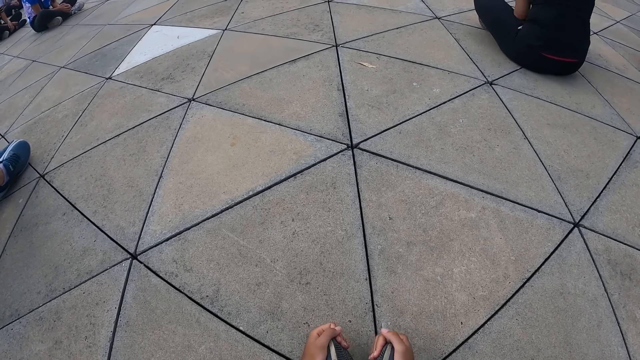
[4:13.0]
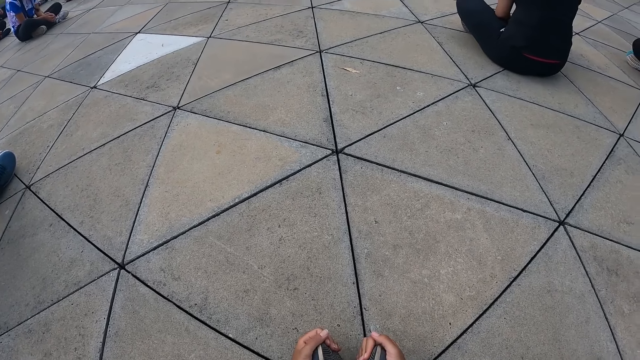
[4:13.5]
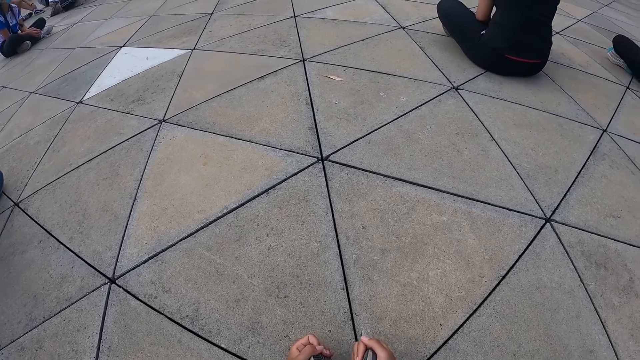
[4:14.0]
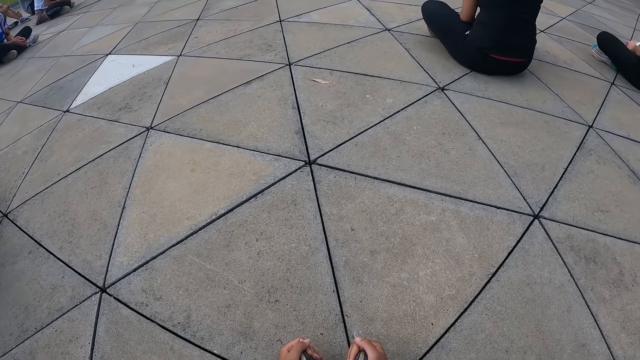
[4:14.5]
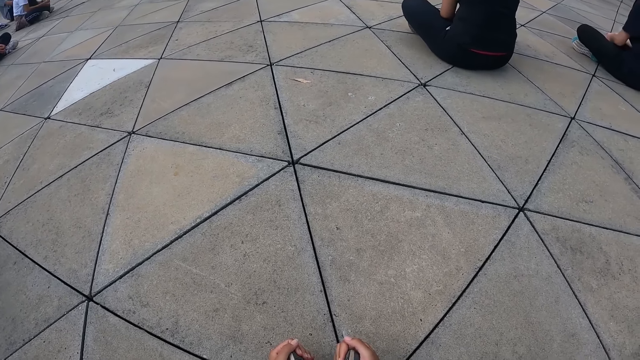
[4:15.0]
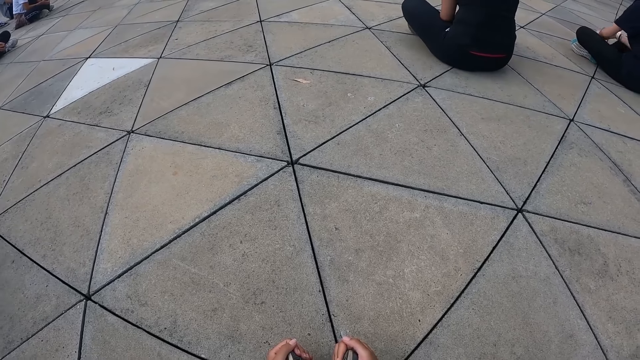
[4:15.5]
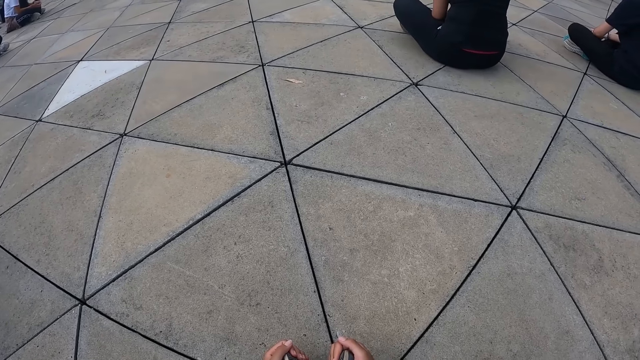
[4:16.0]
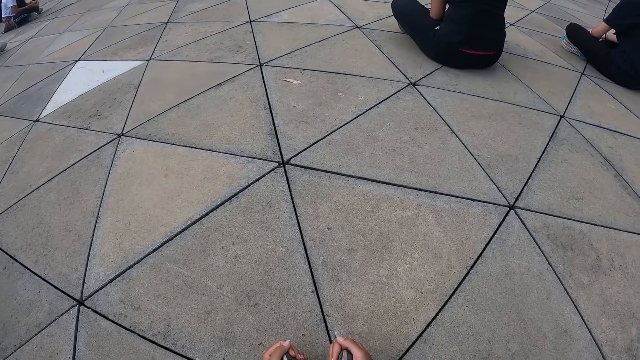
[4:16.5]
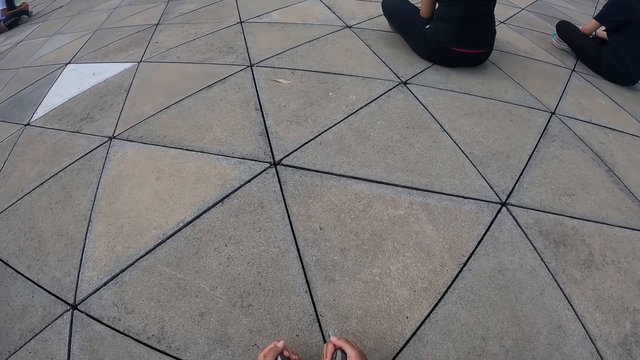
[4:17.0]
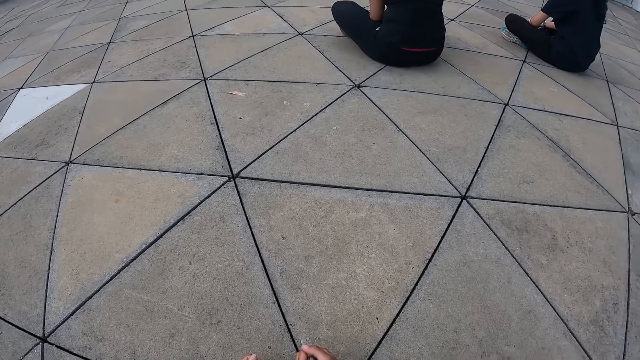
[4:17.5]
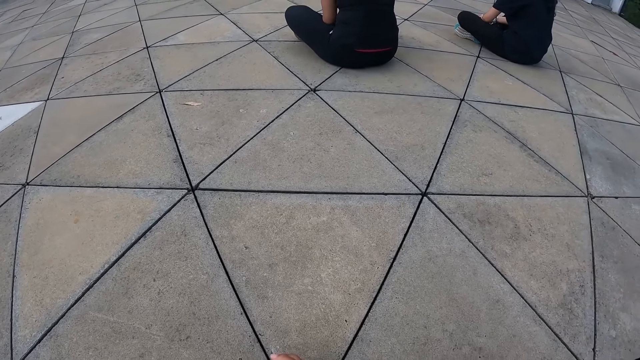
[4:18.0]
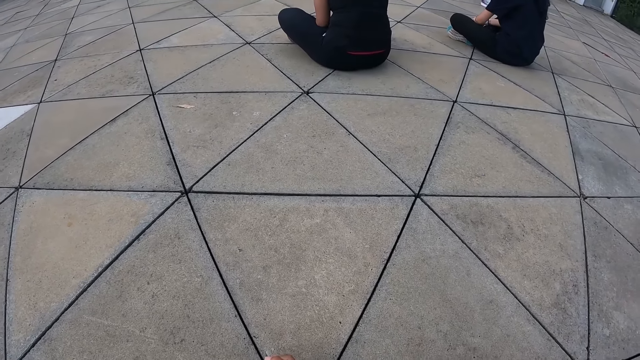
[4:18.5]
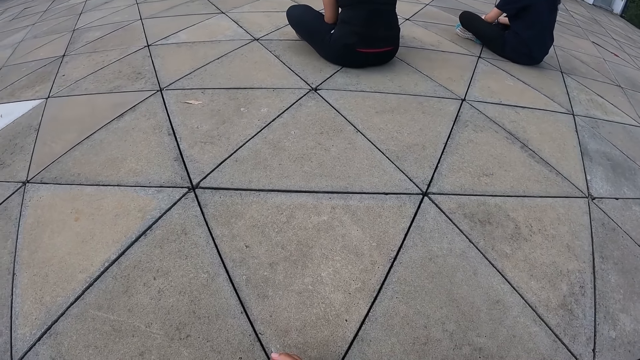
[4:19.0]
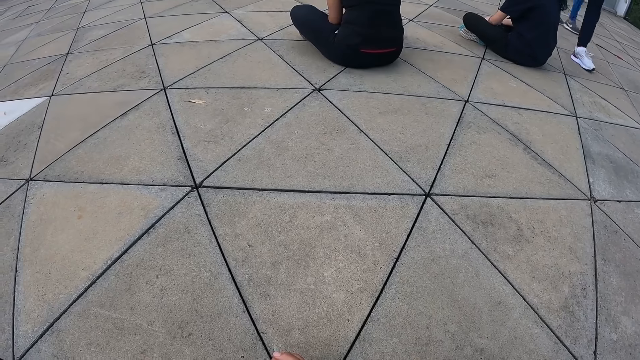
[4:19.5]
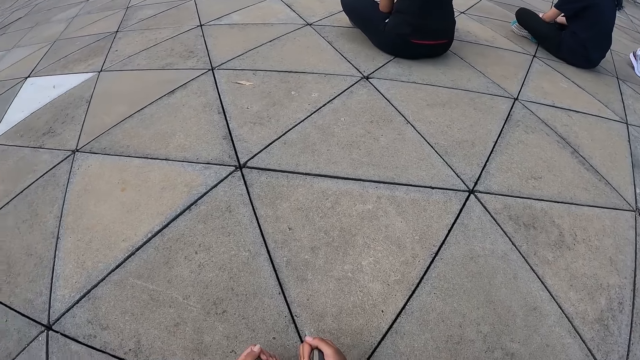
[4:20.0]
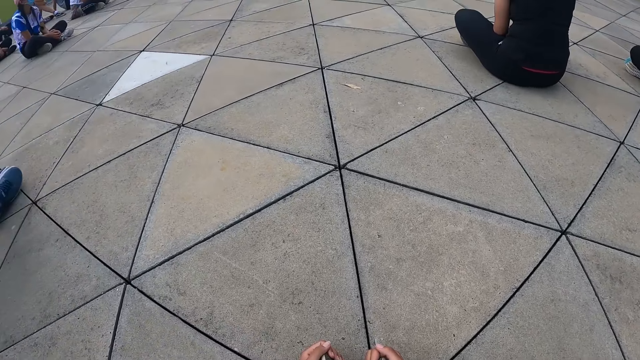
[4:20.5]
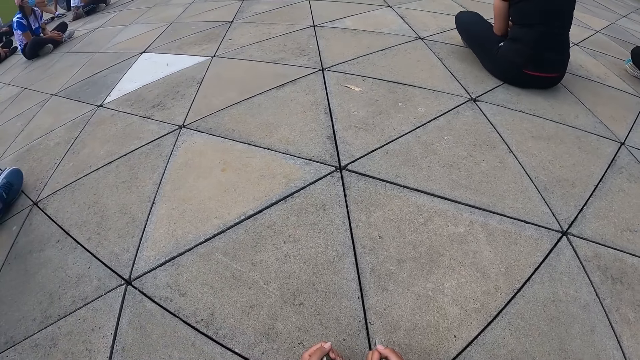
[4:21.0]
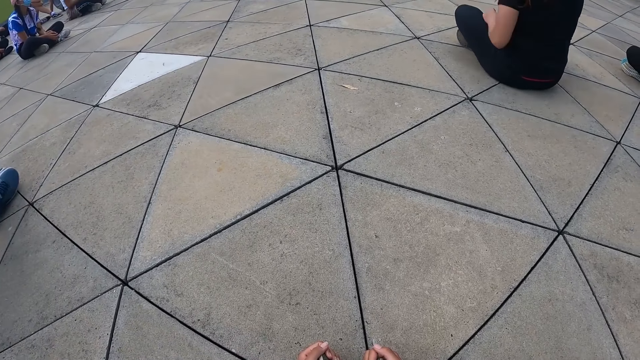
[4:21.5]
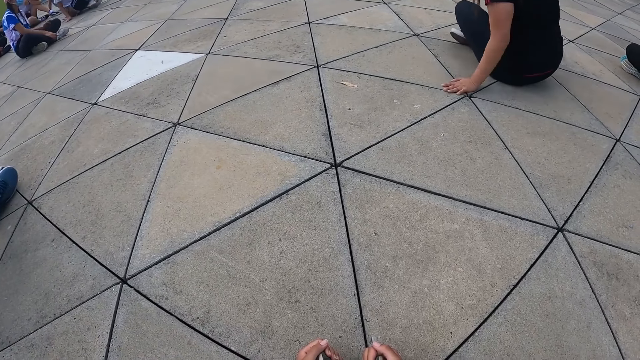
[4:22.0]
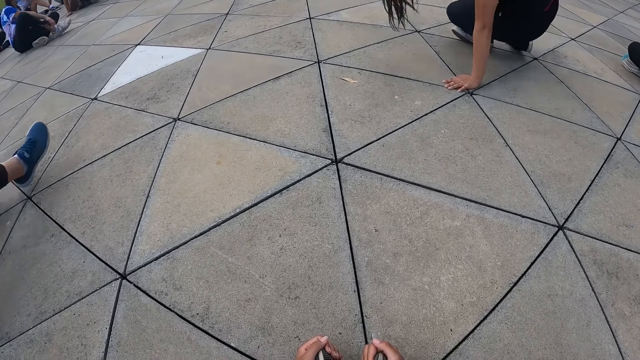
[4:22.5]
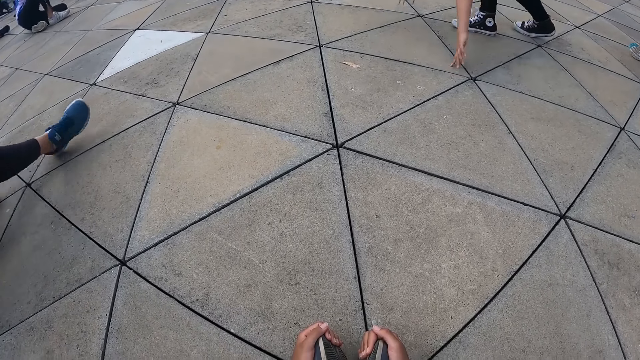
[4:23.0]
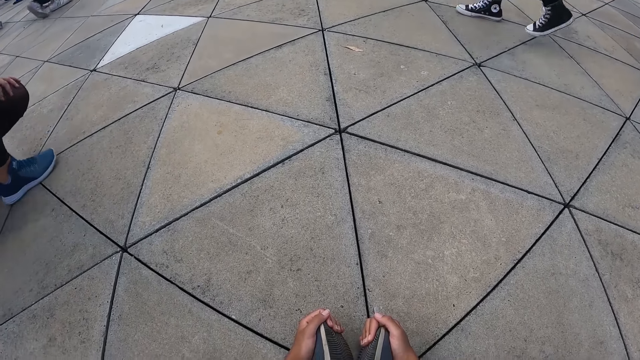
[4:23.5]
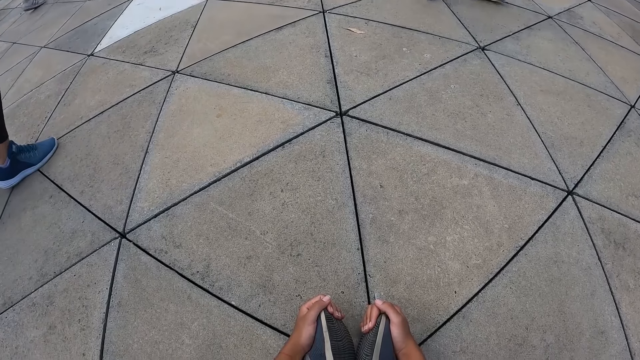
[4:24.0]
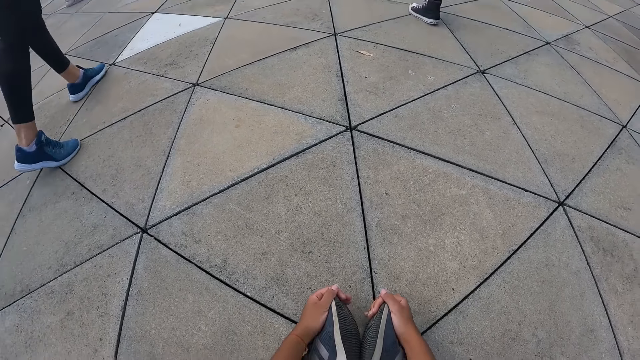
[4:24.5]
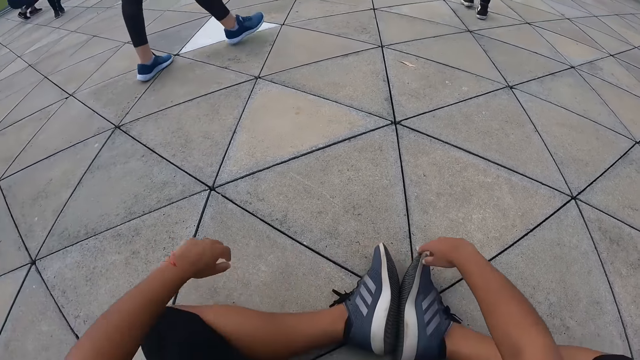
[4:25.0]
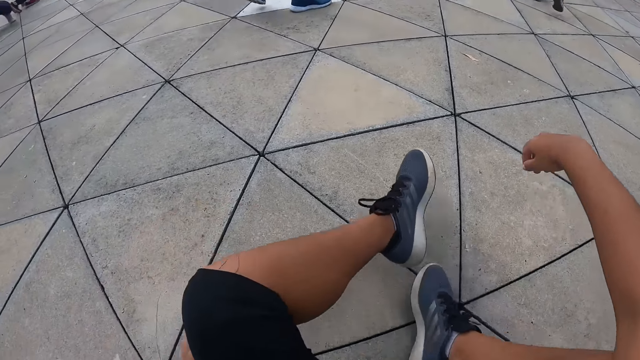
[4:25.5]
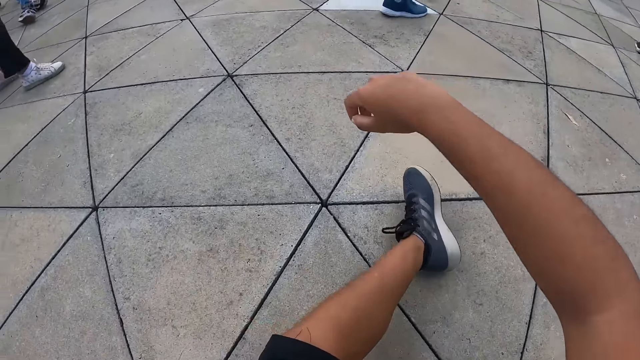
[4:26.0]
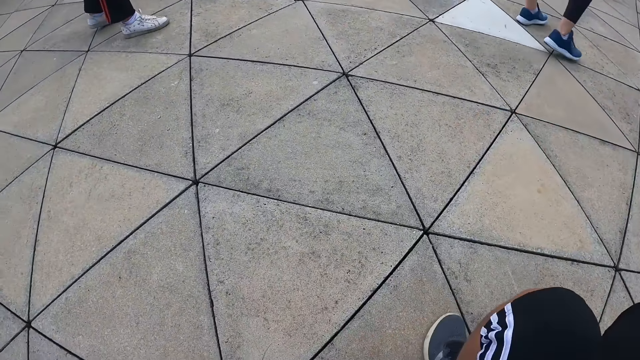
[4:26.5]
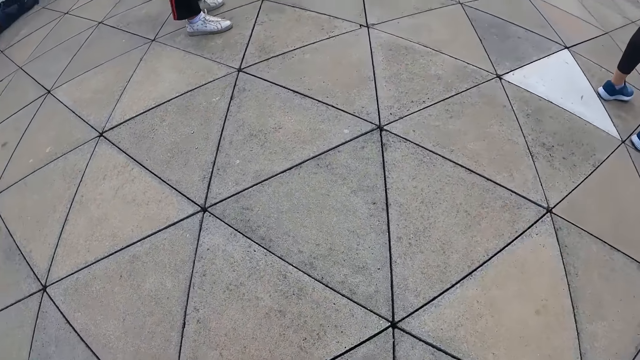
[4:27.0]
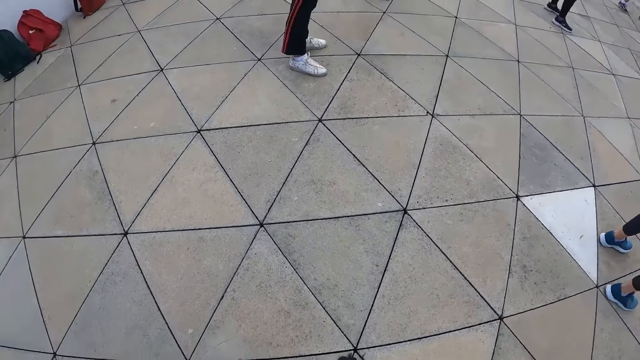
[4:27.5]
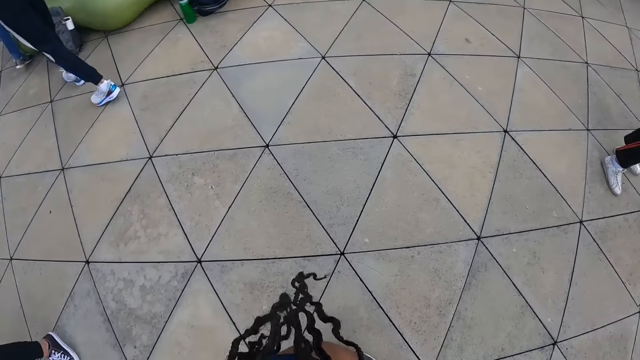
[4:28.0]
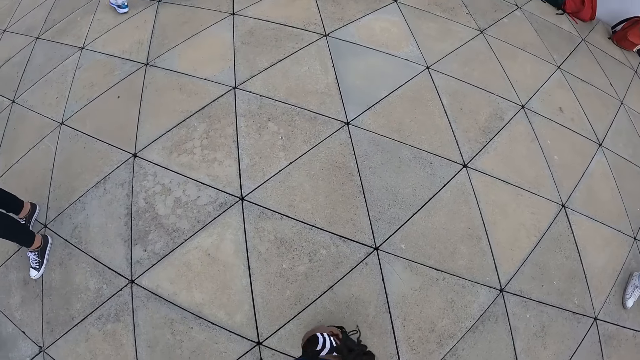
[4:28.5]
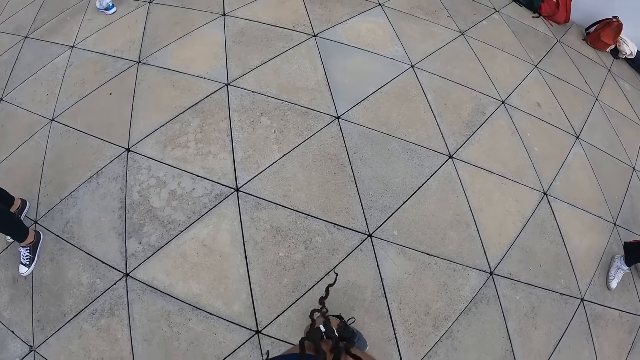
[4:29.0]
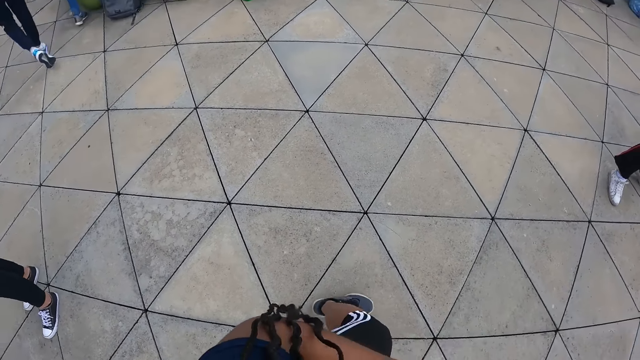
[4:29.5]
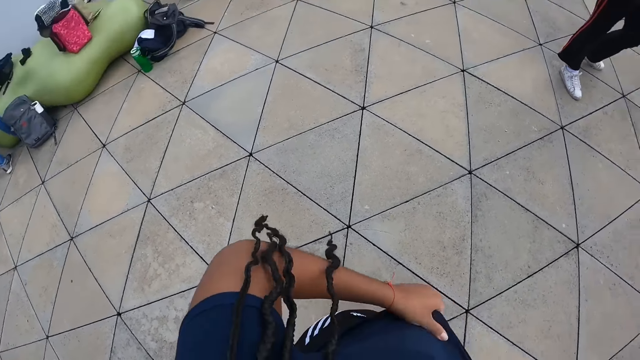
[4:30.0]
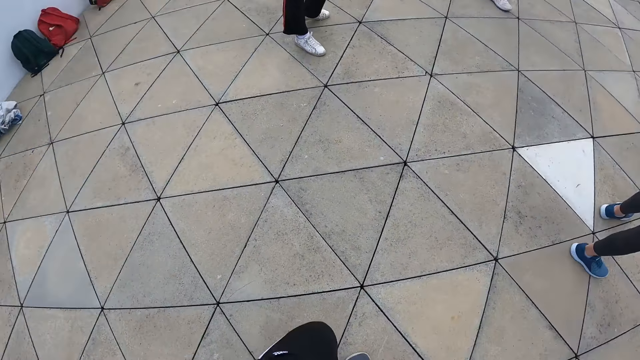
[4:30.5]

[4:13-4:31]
The woman stands up from the floor. The camera wearer stands up from the floor.

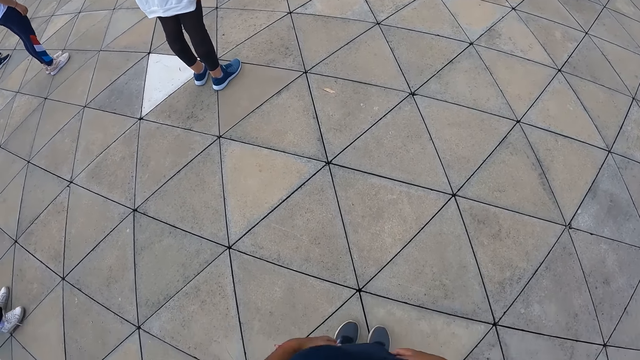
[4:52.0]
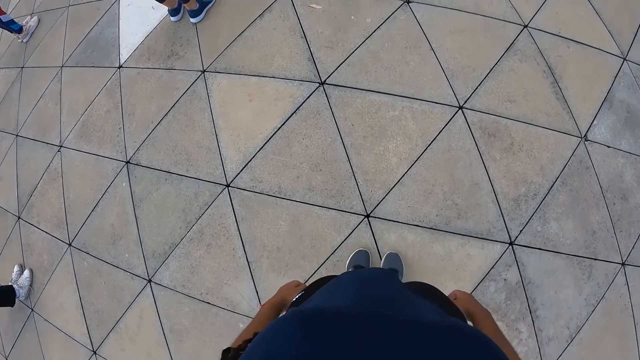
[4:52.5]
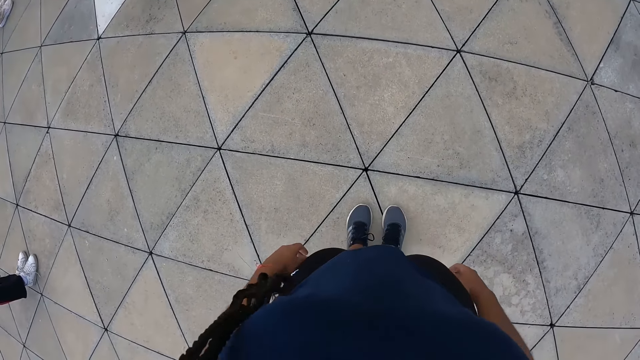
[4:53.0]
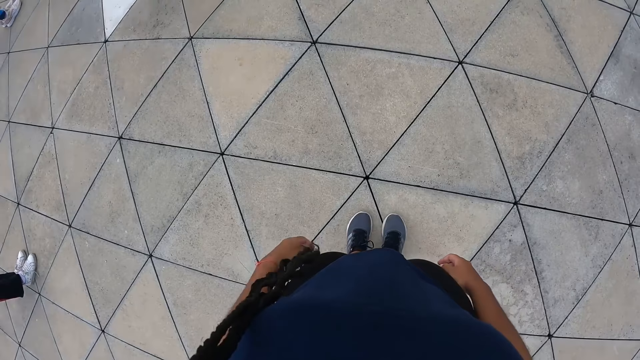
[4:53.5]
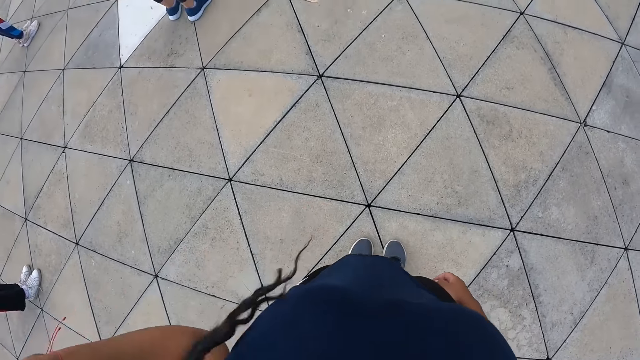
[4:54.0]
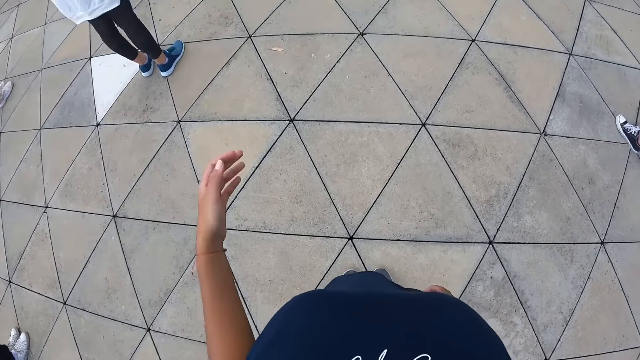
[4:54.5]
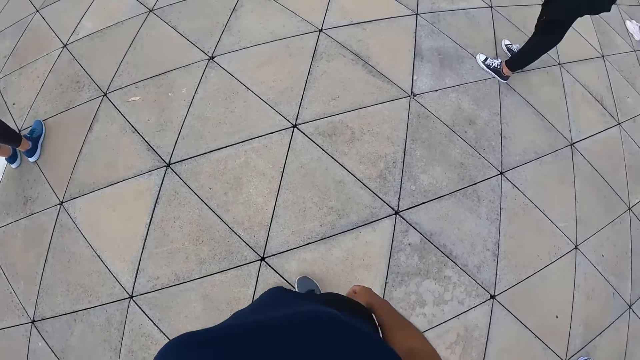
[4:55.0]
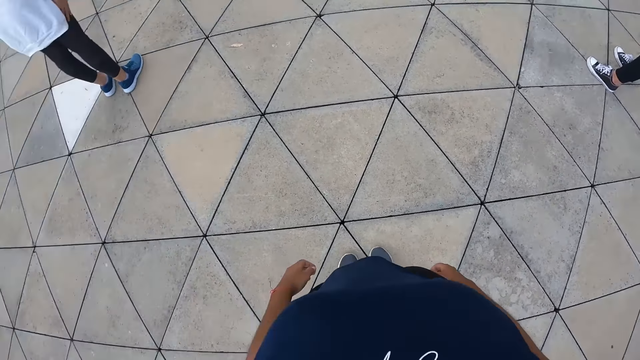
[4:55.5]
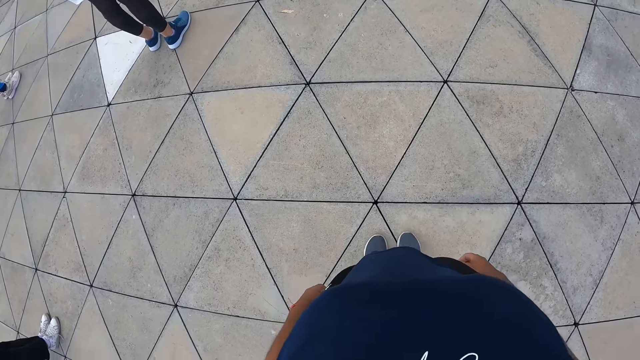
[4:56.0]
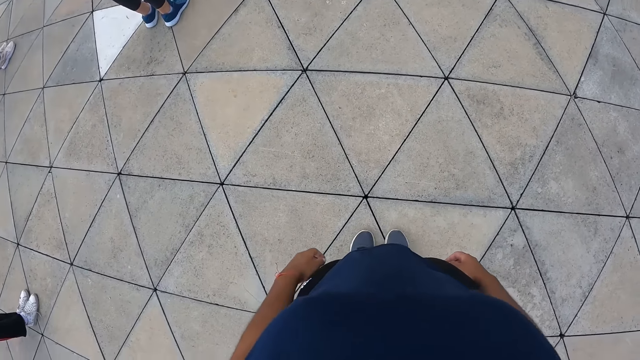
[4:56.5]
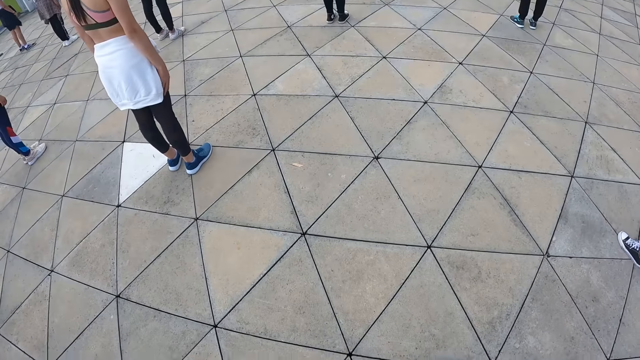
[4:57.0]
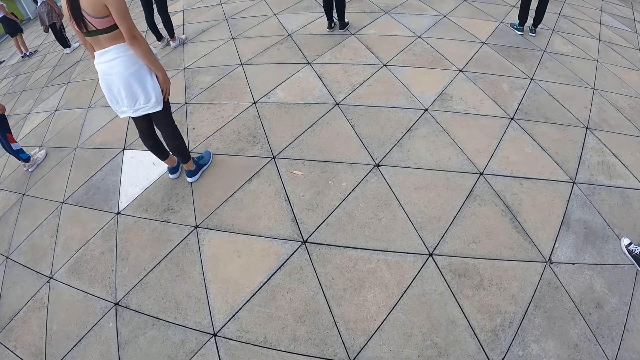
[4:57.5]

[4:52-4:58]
The camera wearer adjusts her braids with her left hand.
